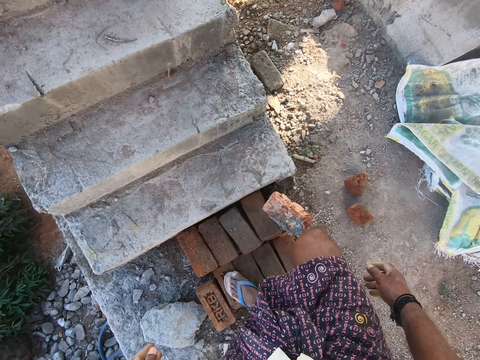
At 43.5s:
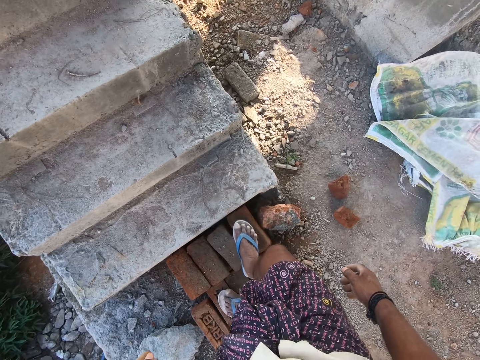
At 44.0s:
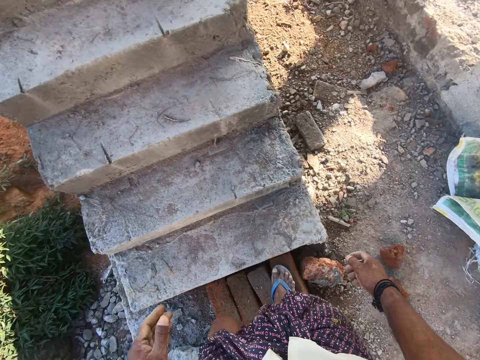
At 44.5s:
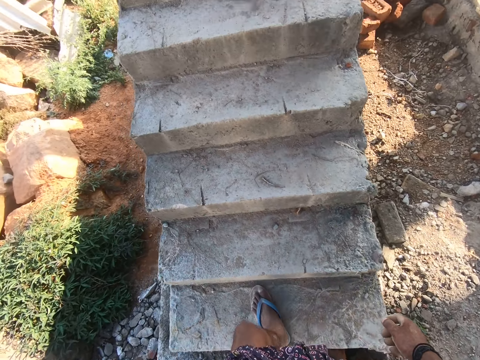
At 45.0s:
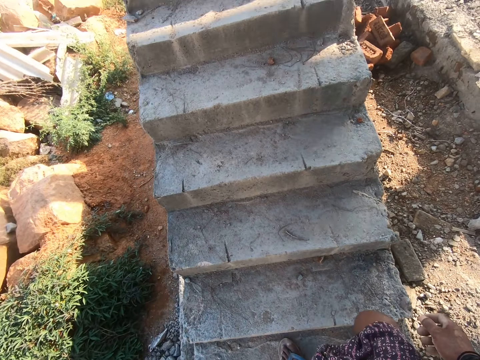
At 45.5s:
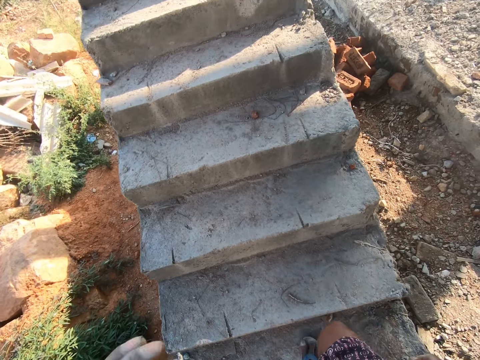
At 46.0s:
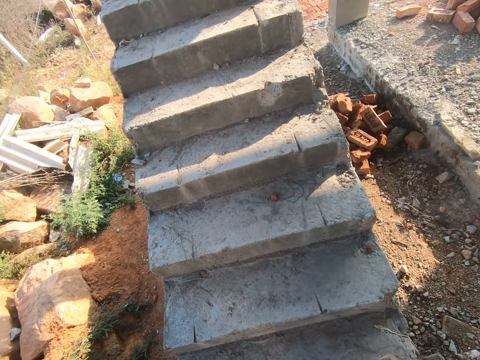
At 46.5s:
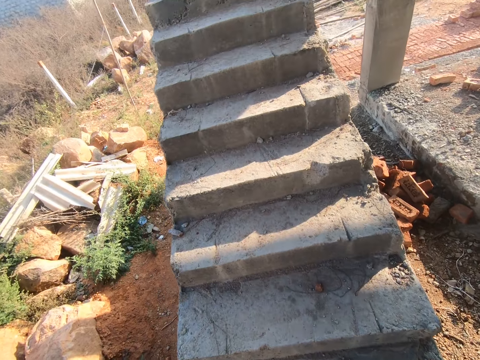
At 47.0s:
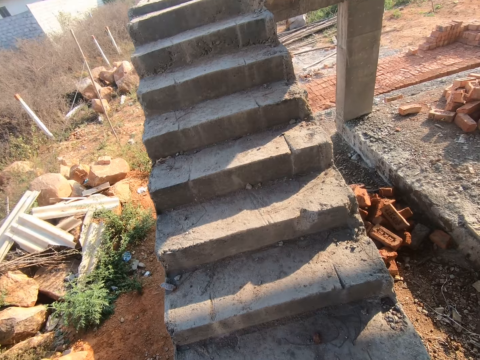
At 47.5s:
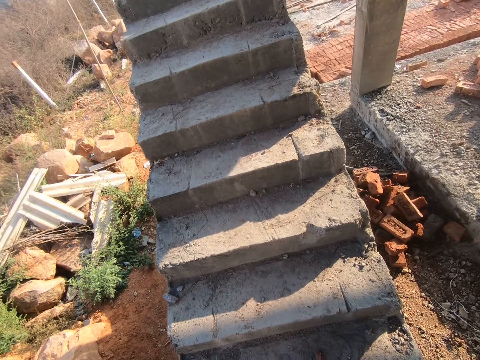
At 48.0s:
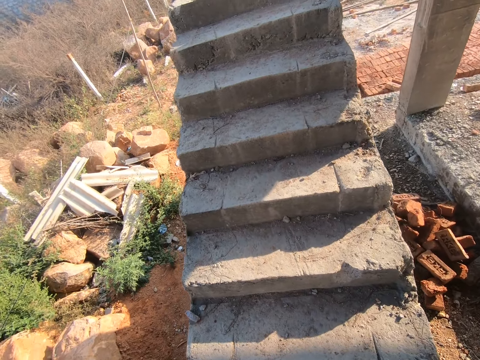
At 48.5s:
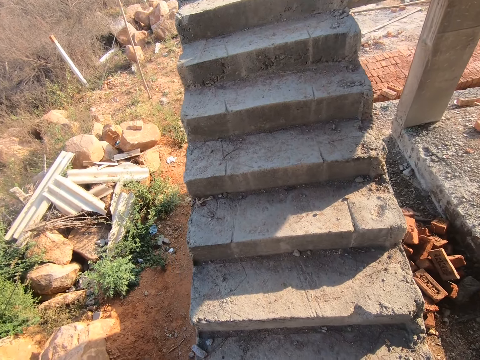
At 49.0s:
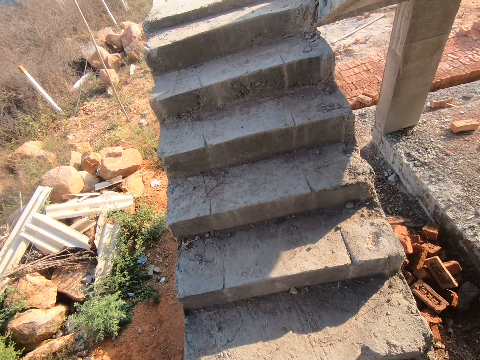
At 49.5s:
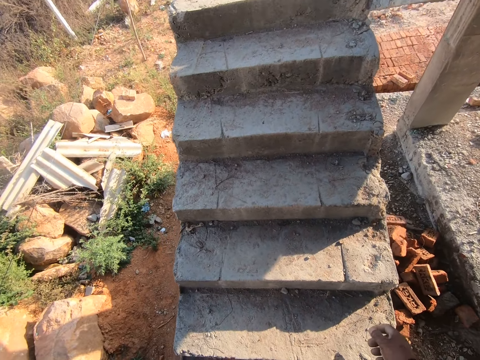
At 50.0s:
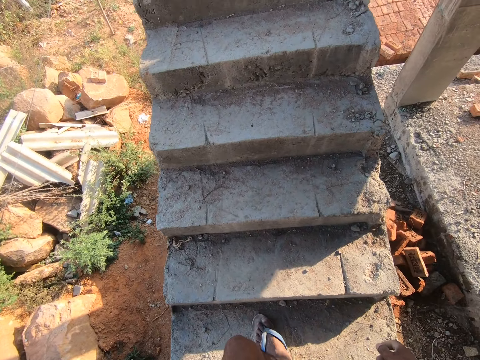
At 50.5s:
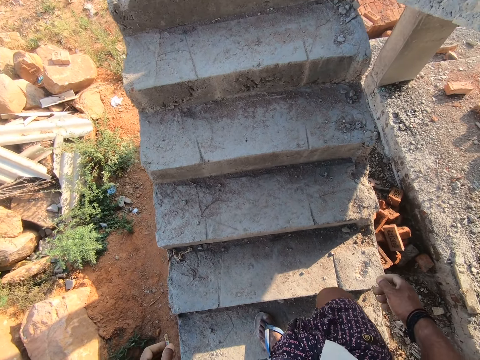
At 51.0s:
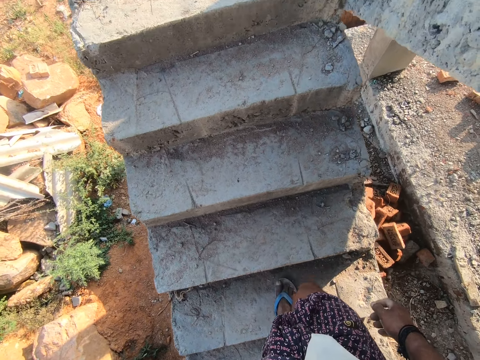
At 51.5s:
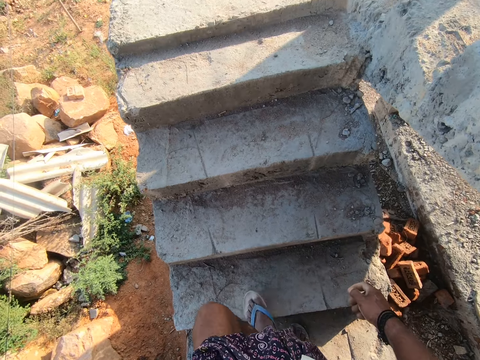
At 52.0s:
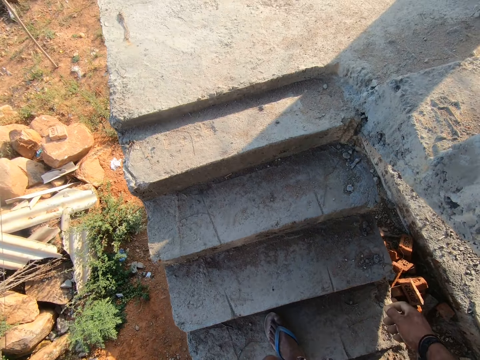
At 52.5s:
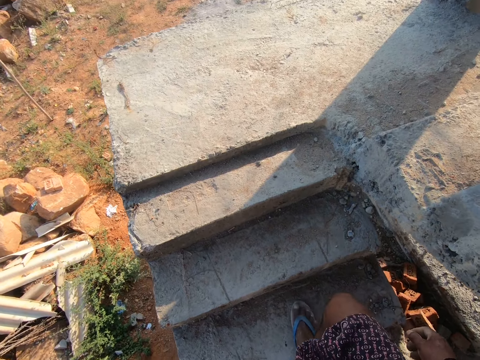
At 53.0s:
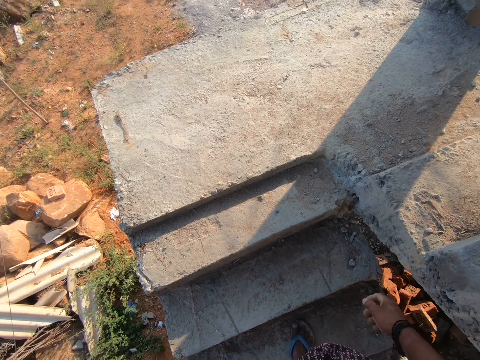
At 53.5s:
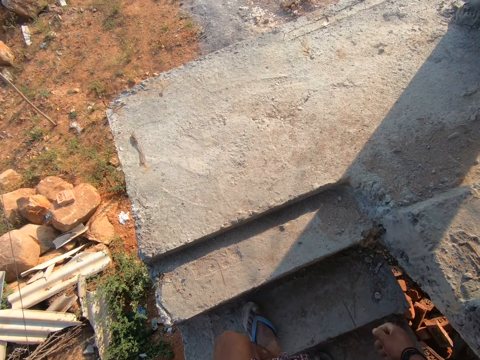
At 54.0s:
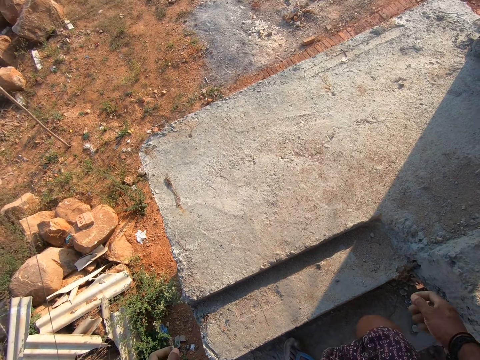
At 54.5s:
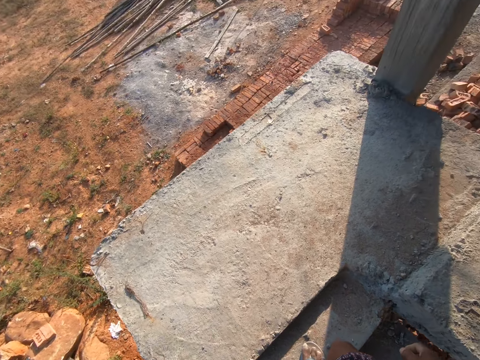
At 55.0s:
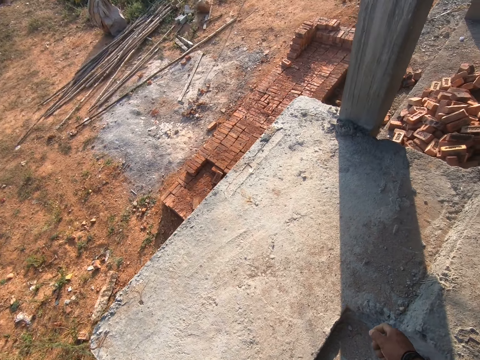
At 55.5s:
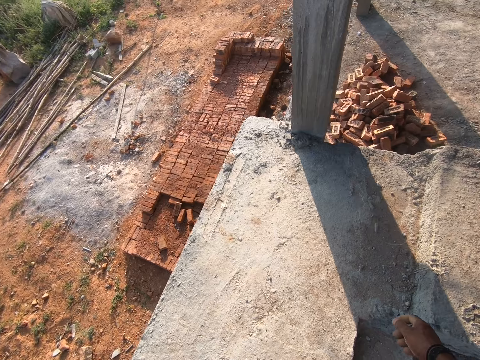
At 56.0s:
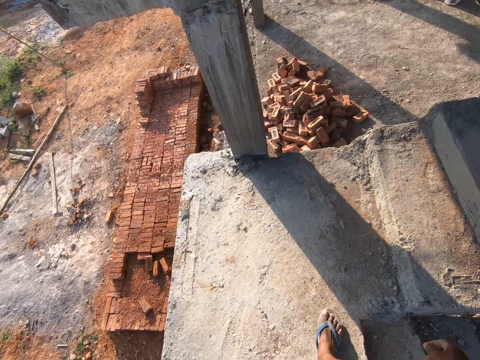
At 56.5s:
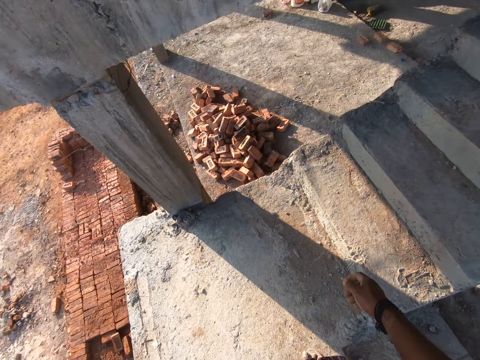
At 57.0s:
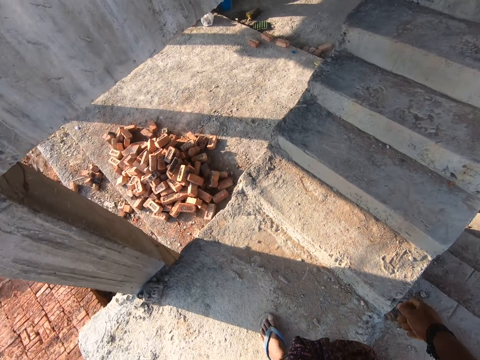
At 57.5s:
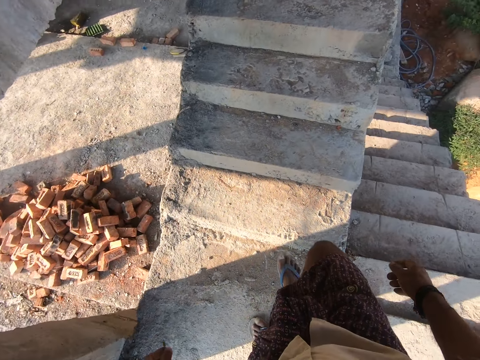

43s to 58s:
The camera wearer moves a brick to the ground with his right leg. He goes up through the building staircase.

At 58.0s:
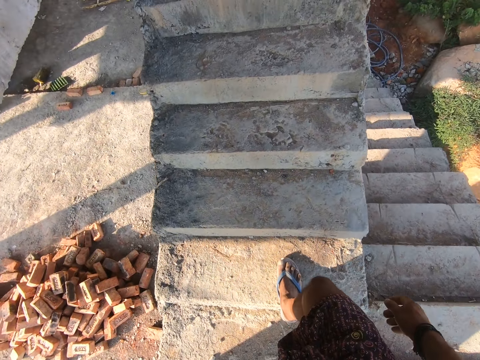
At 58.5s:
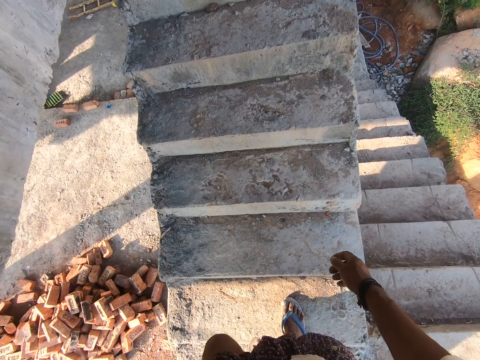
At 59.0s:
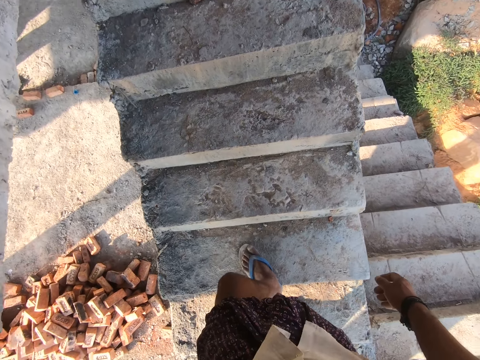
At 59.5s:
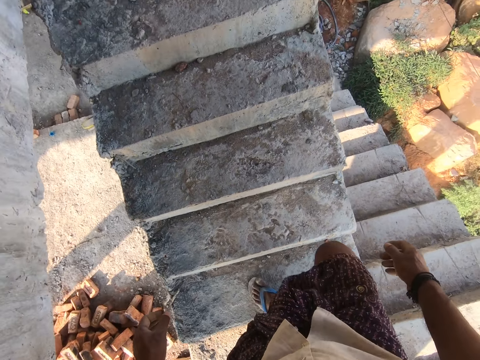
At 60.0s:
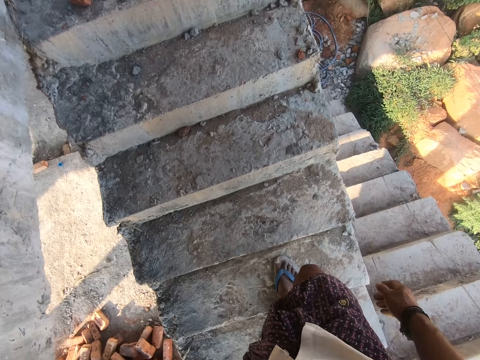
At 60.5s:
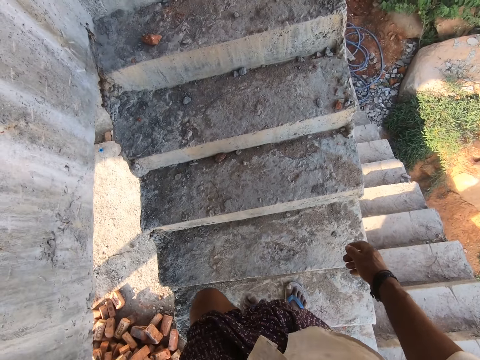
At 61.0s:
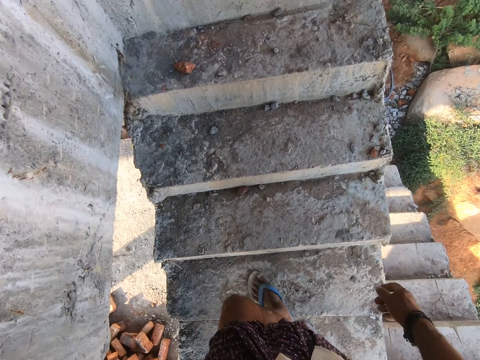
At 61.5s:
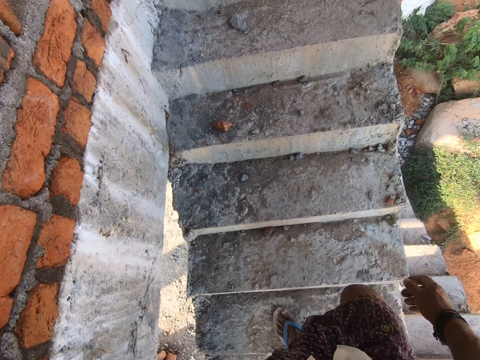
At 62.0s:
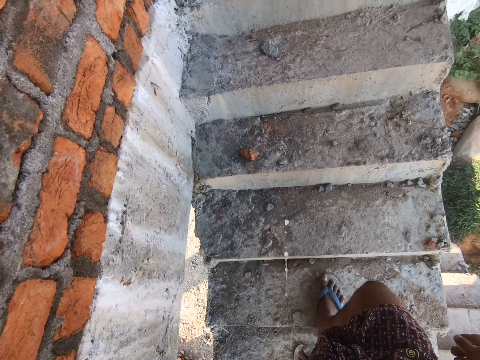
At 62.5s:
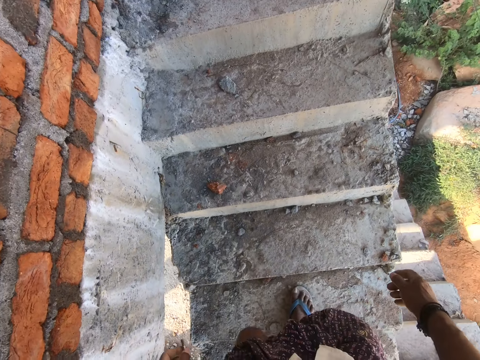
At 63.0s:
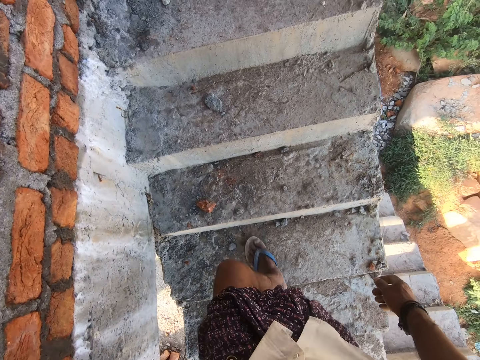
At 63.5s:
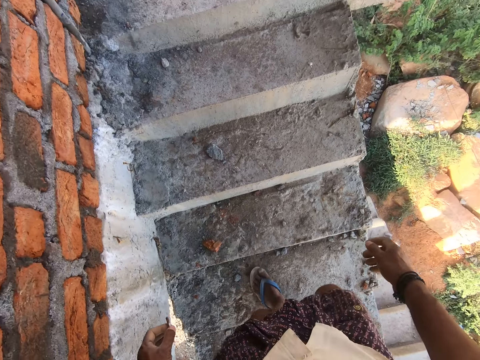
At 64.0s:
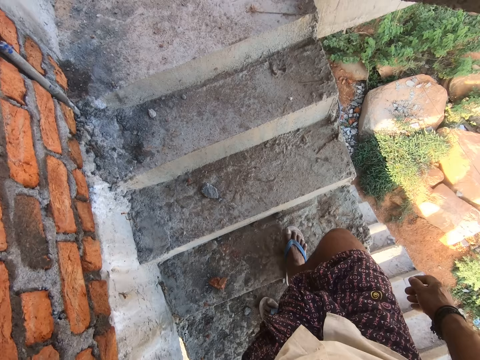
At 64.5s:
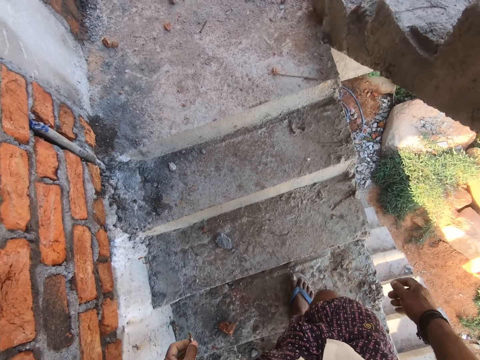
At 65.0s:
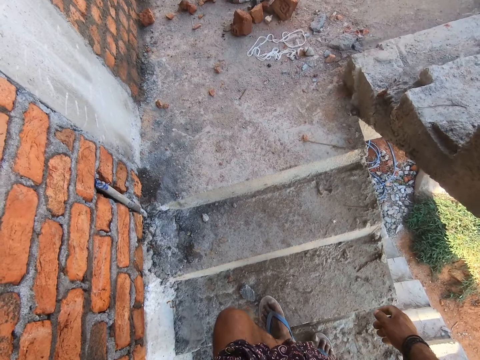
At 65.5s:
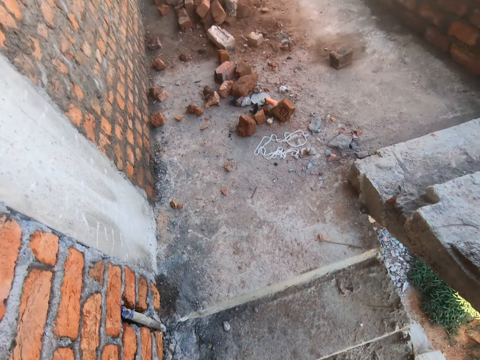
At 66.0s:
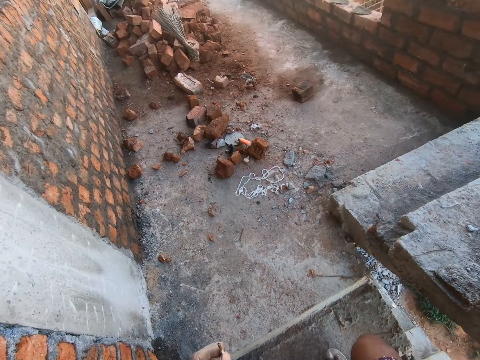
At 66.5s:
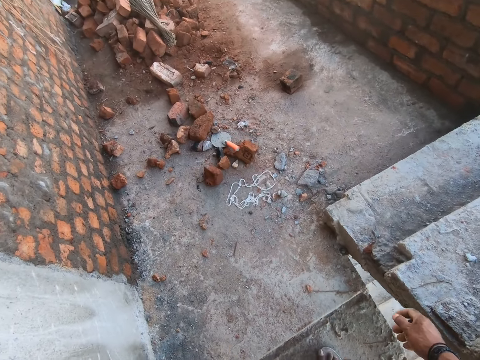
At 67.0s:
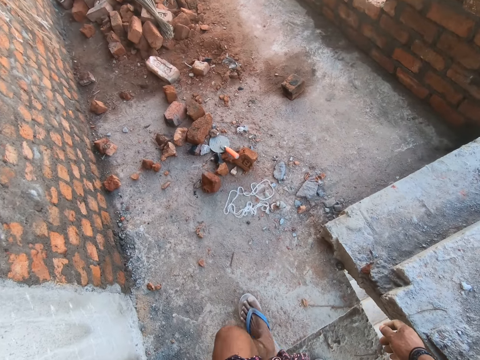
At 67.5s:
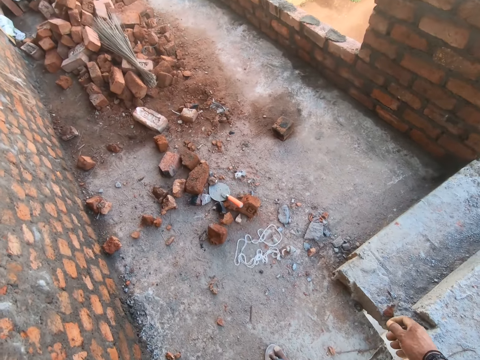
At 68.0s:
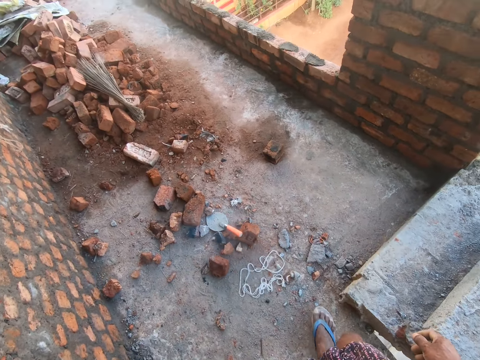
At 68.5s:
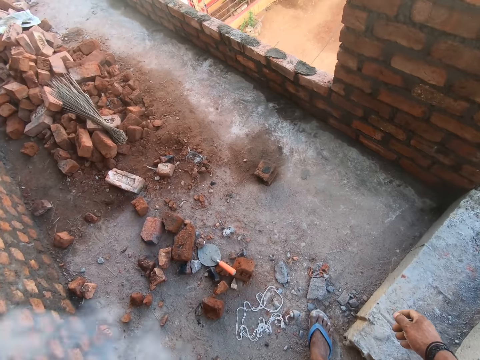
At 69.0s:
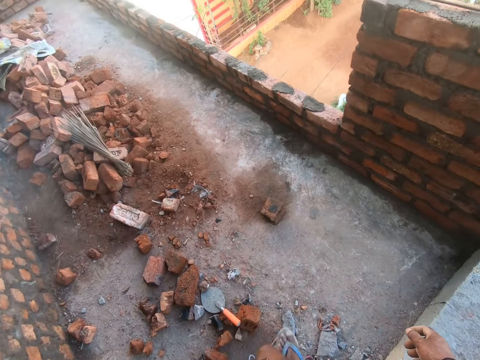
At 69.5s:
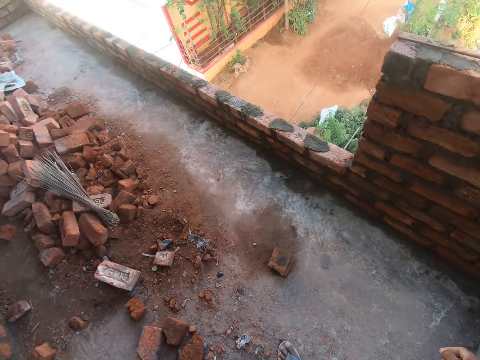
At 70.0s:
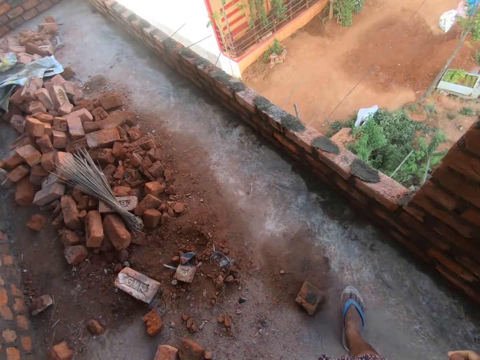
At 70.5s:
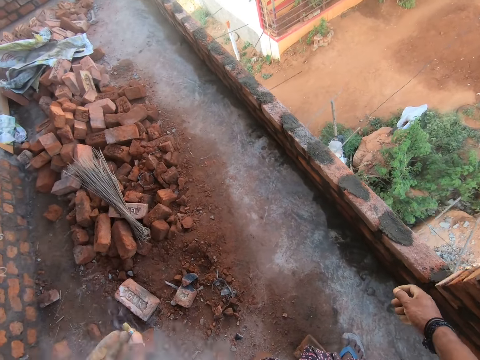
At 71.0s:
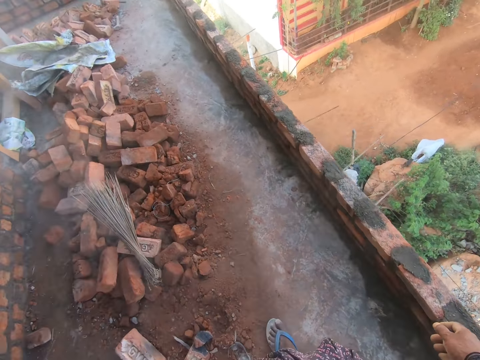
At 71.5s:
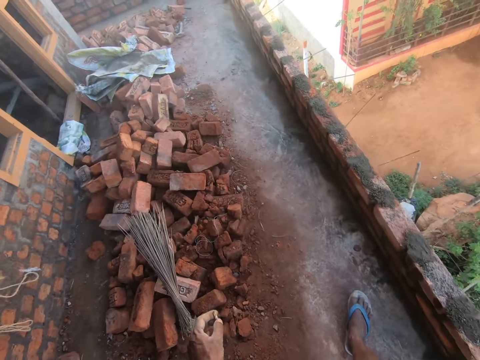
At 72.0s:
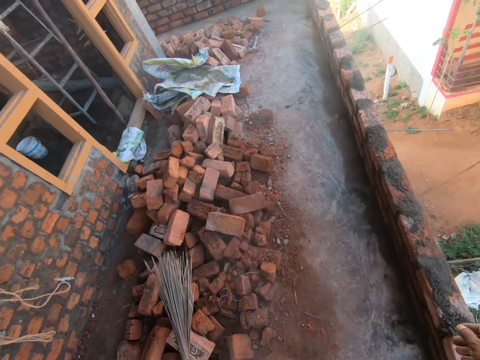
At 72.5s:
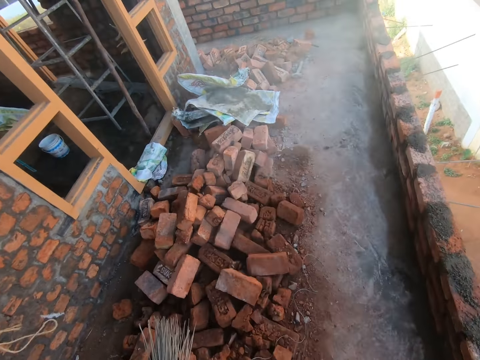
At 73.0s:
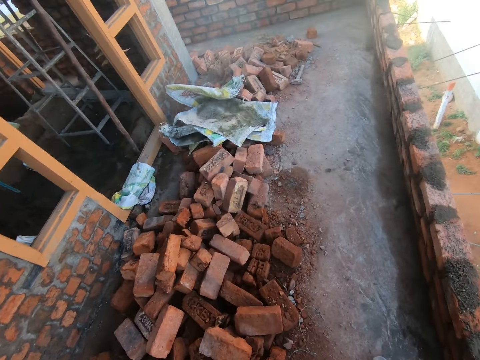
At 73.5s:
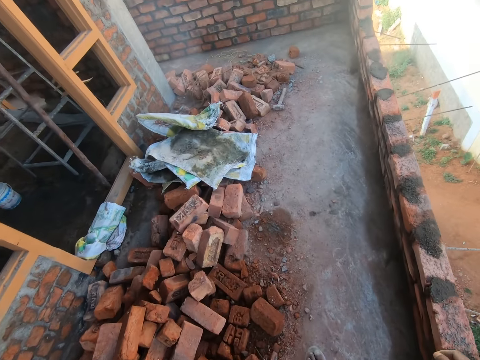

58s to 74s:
The camera wearer spits saliva on the staircase. He walks in the building corridors.
